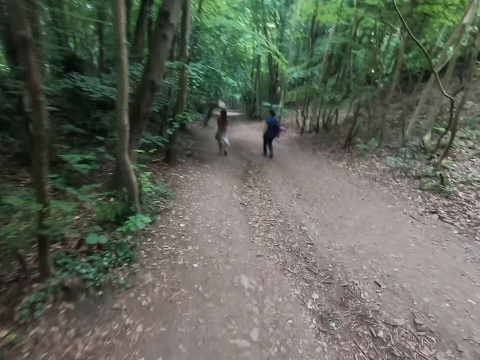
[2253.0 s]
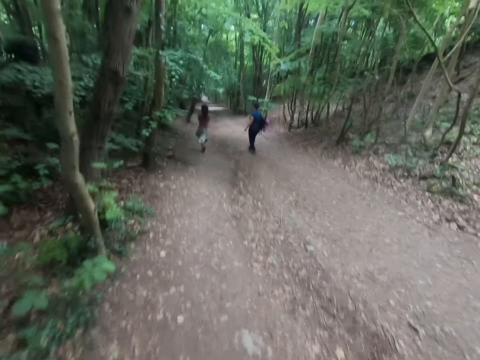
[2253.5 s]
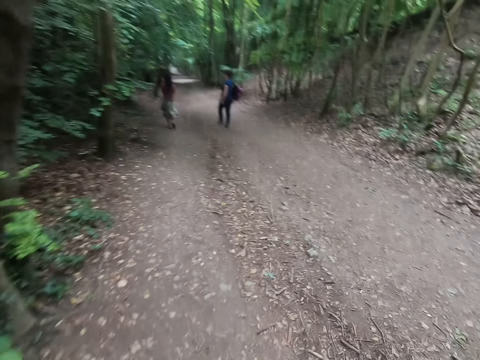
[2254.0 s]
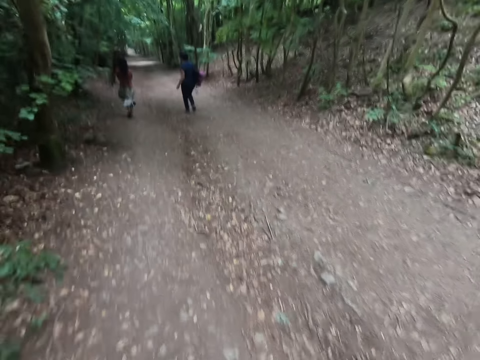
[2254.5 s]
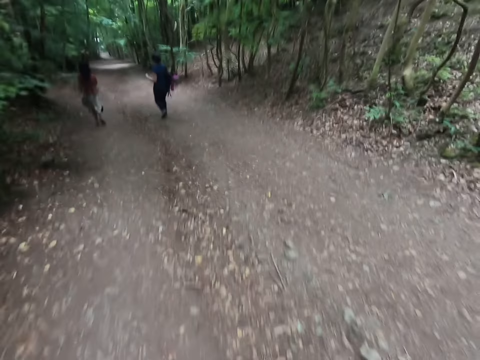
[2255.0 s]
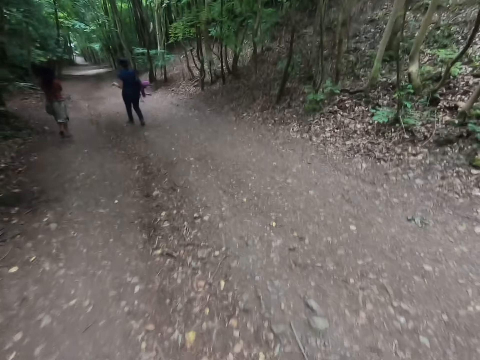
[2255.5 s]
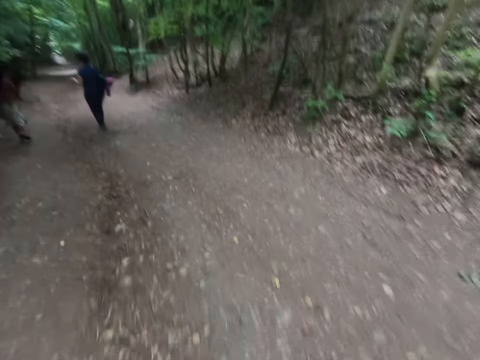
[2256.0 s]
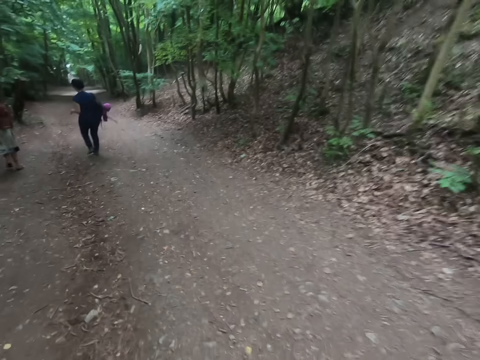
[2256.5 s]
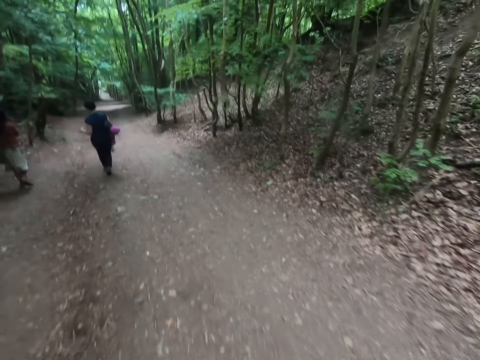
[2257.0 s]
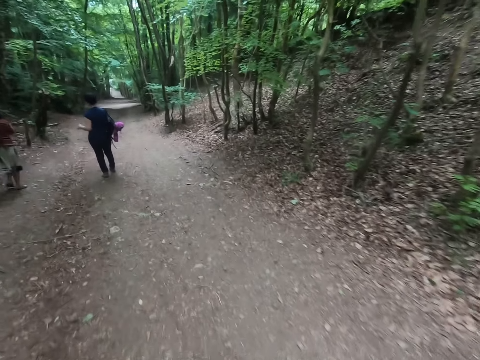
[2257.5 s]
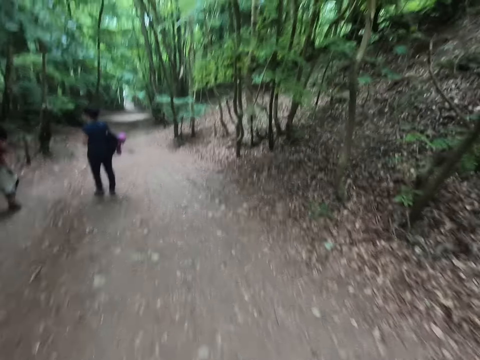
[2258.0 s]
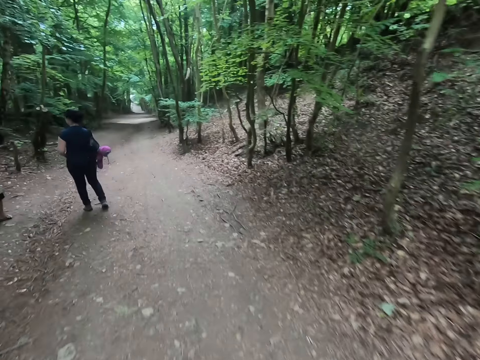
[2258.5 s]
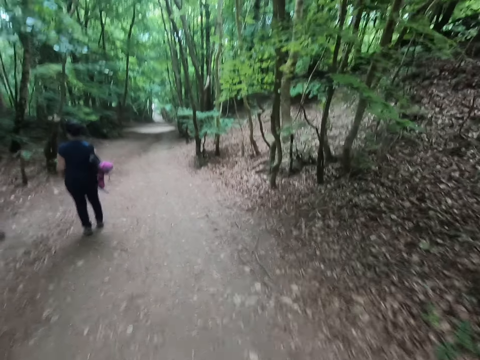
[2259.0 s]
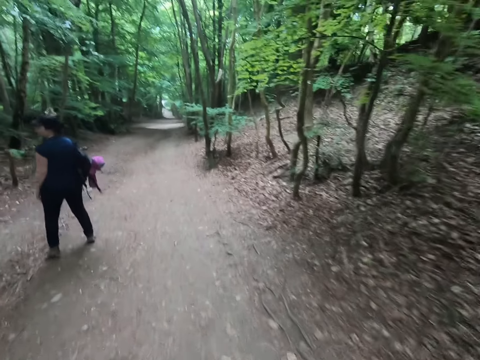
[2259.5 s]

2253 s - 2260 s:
A lady interacts with another lady.
